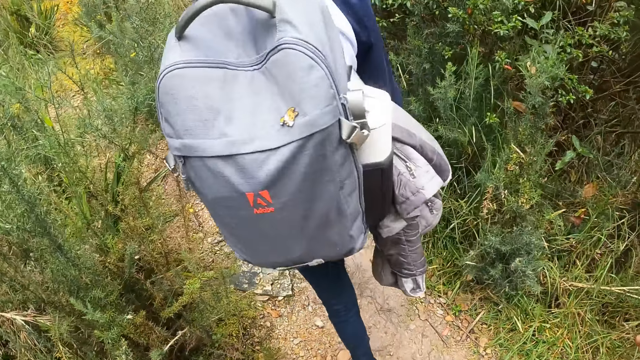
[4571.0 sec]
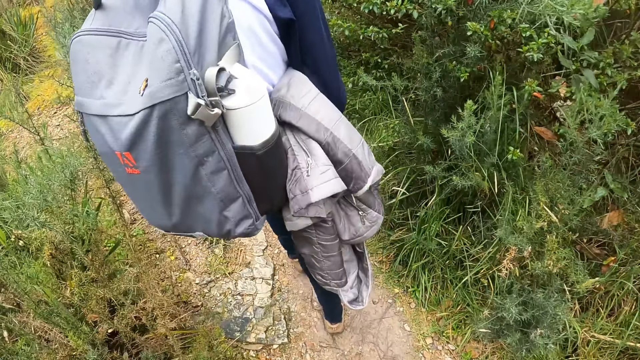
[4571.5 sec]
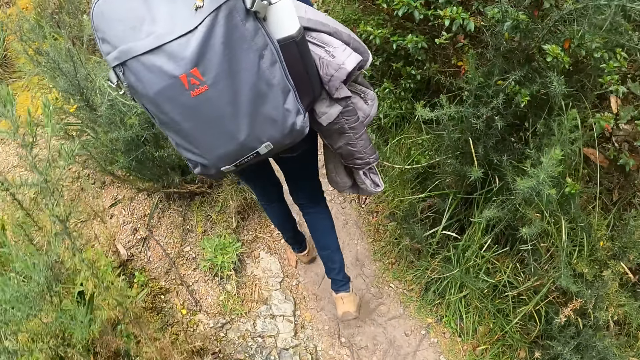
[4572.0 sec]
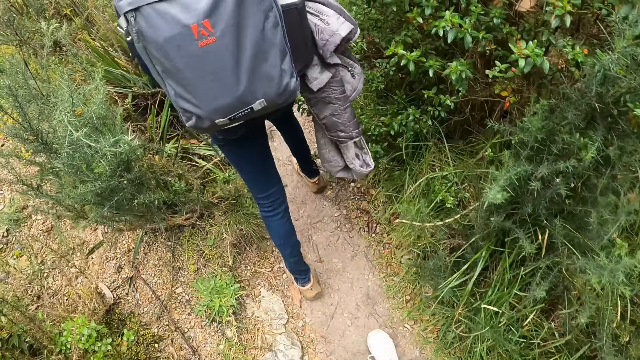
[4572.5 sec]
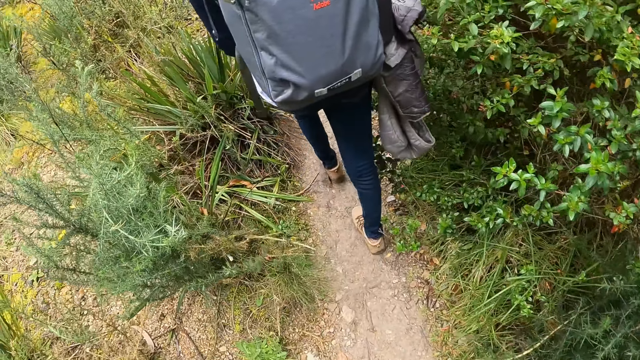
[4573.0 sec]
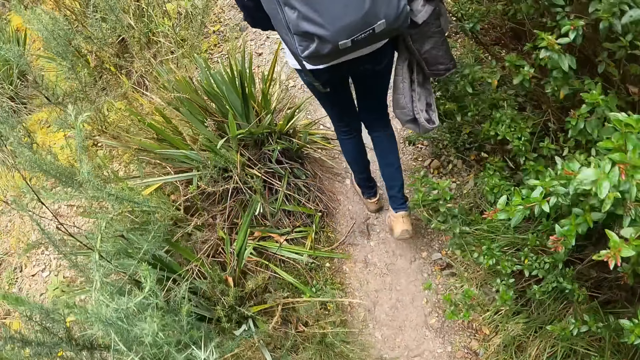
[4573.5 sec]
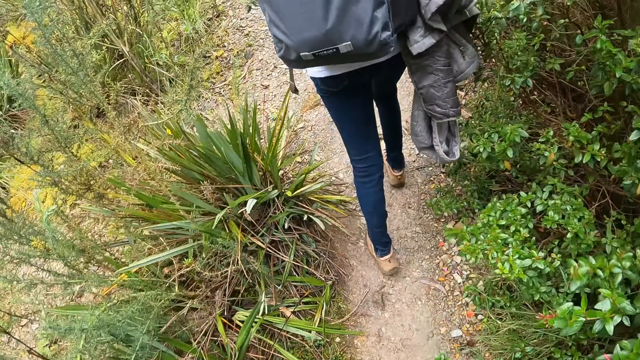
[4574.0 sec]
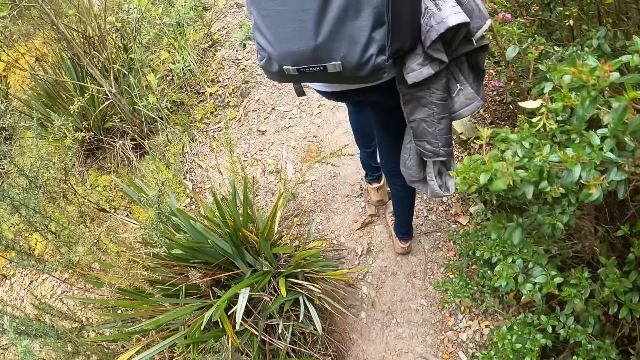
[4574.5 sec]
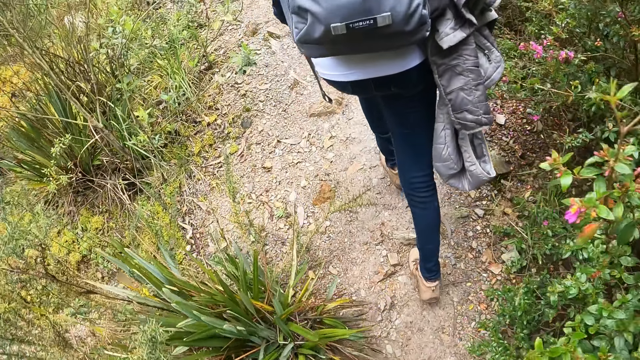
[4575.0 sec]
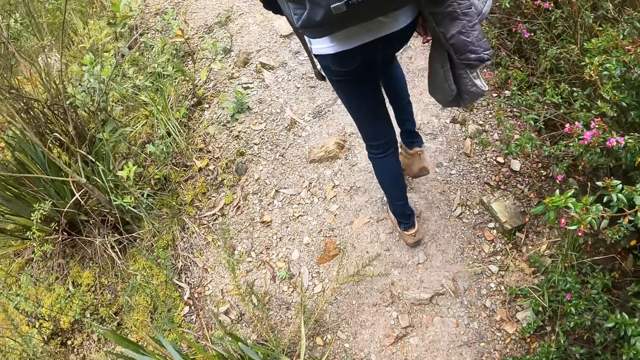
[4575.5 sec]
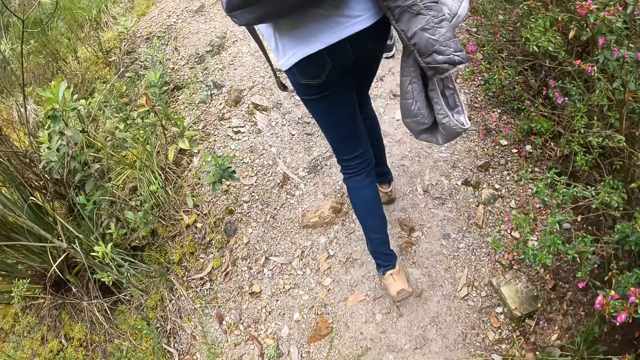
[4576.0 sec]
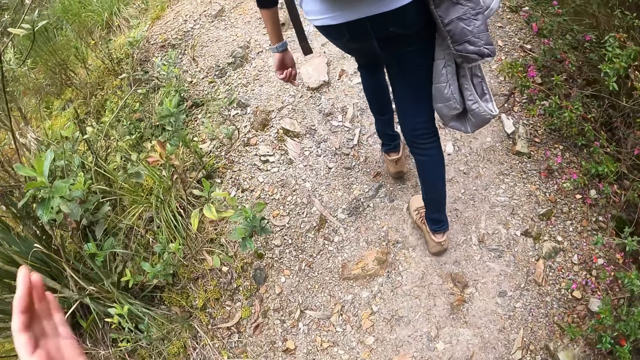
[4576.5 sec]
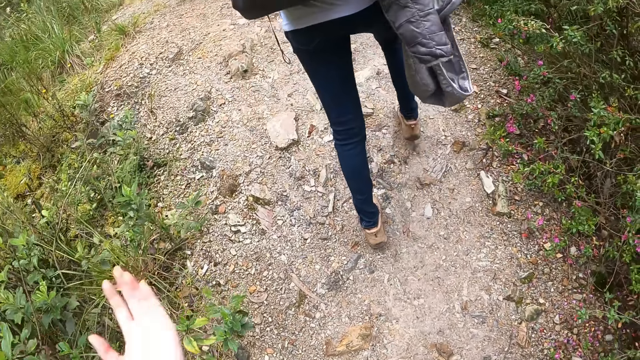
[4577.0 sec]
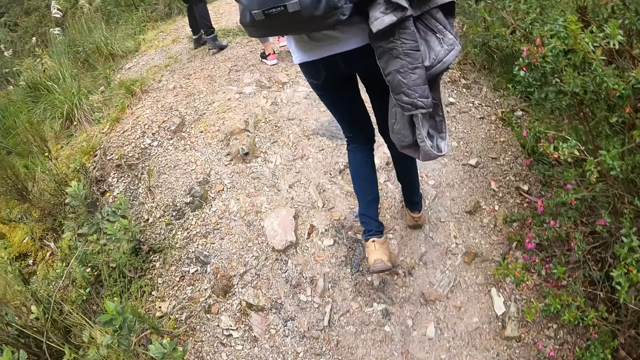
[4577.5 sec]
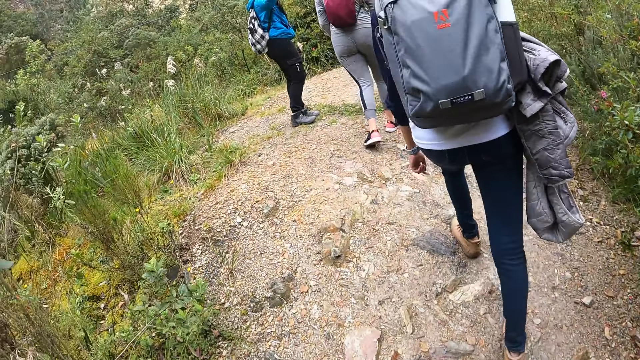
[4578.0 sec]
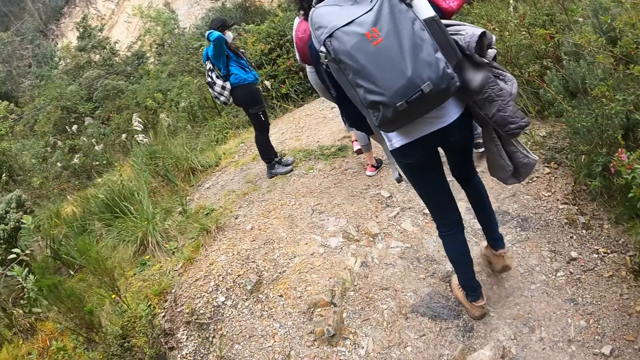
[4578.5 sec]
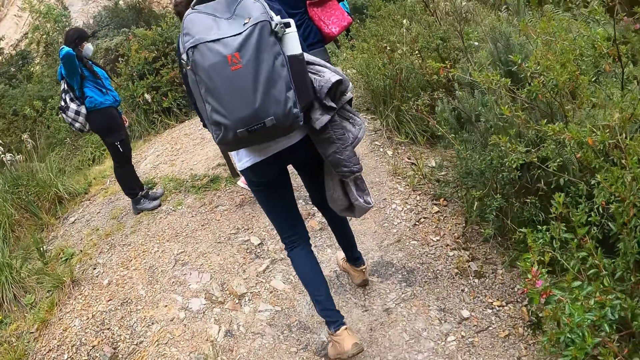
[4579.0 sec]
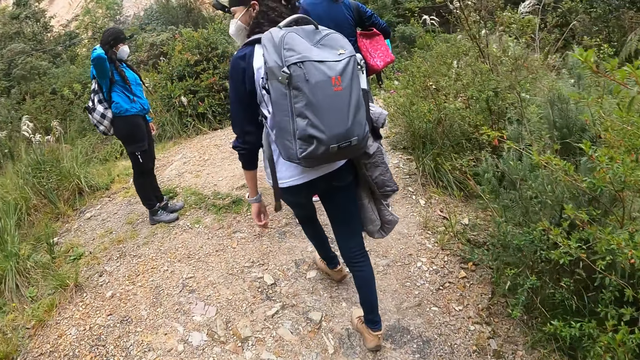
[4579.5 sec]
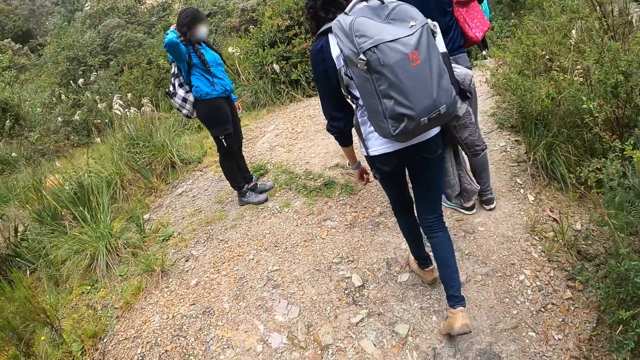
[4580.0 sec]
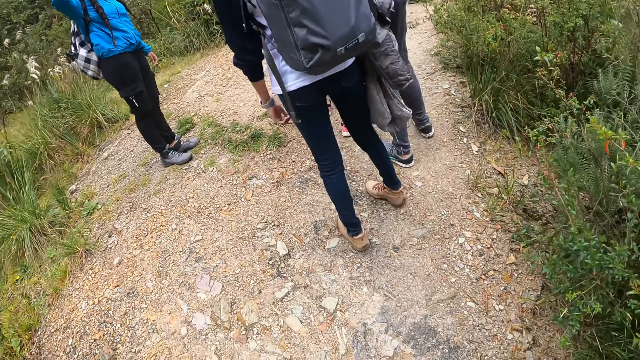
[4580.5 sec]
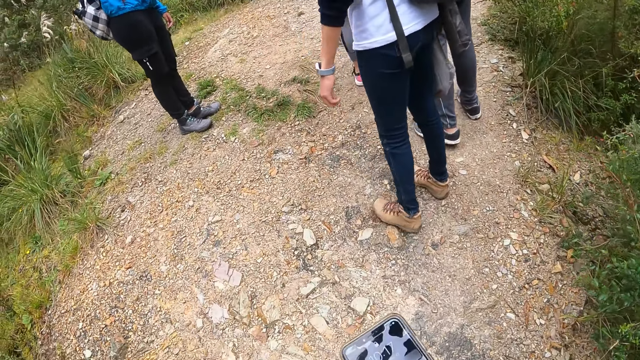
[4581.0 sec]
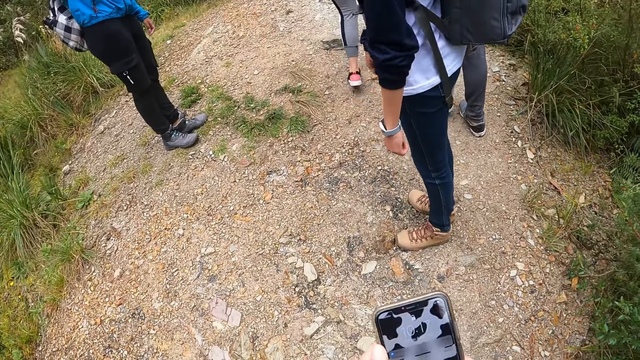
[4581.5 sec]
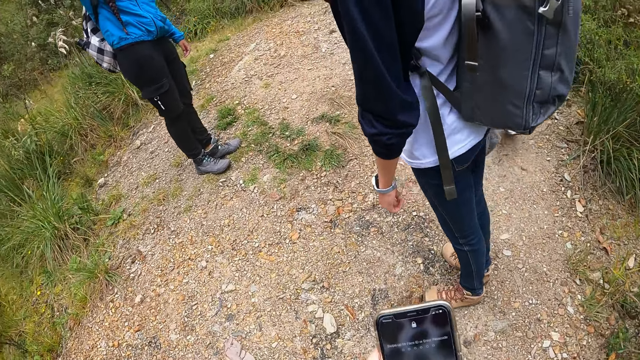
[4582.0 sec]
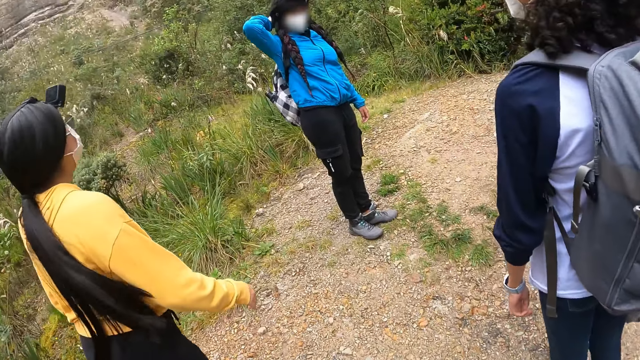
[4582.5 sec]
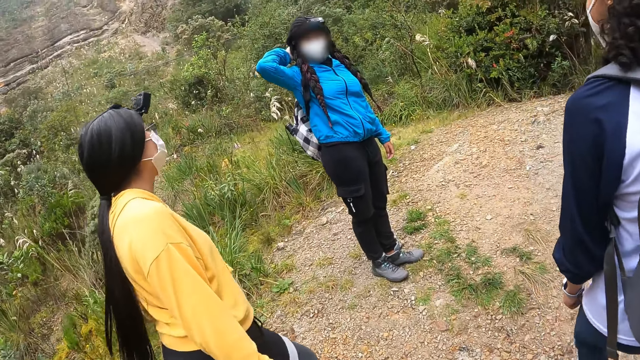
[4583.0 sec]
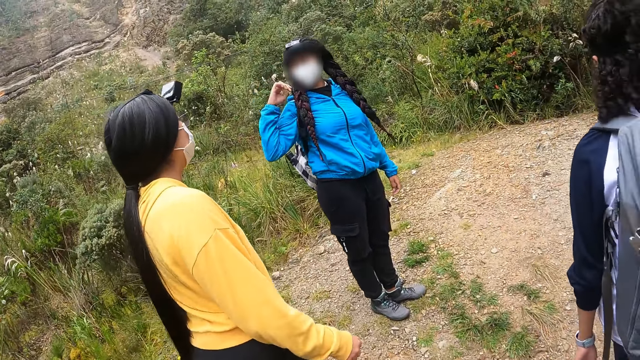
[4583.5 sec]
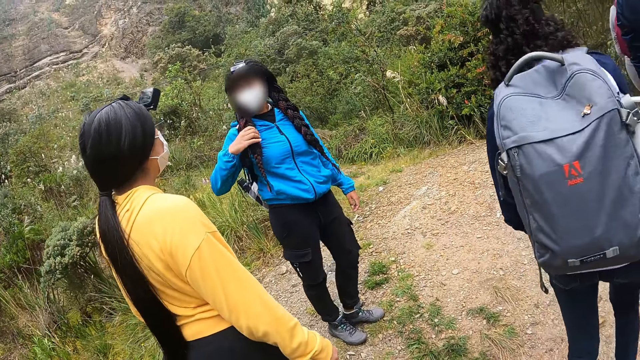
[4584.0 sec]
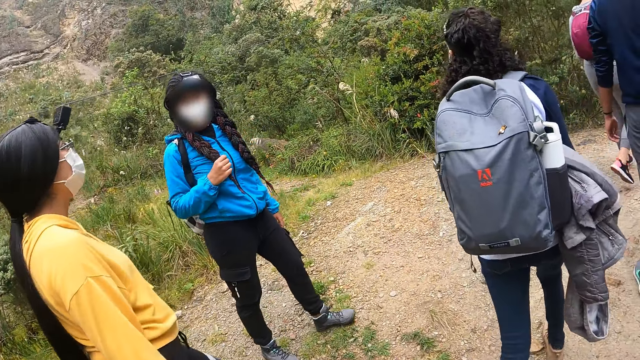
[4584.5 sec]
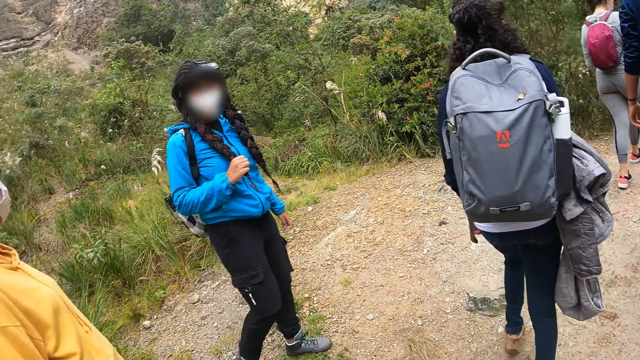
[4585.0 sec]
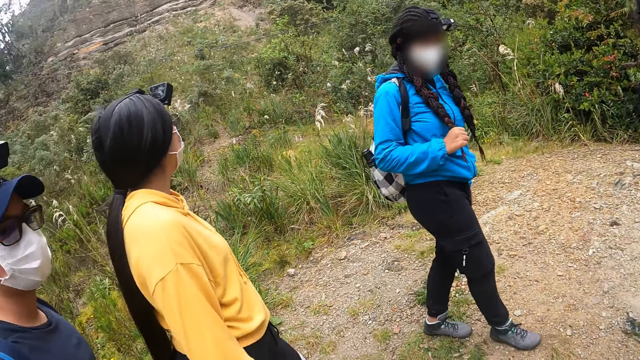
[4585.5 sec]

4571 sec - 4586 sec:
The camera wearer gesticulates with both hands. They walk on the ground. They operate a phone with both hands. They hold the phone. They dial the phone.

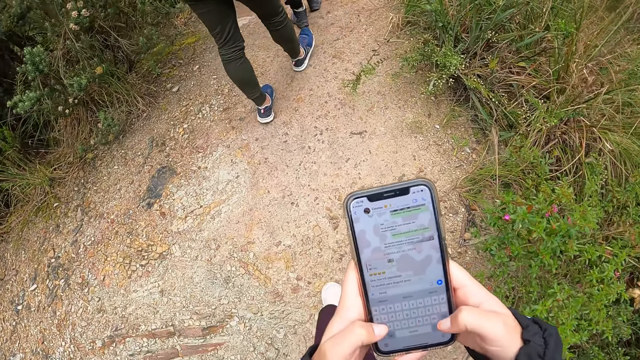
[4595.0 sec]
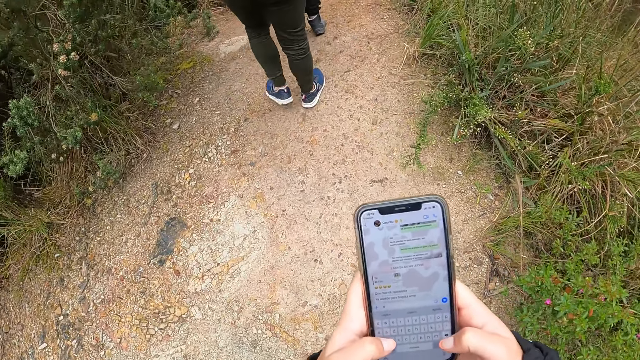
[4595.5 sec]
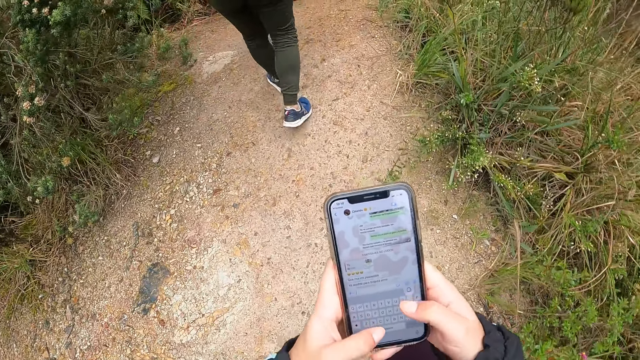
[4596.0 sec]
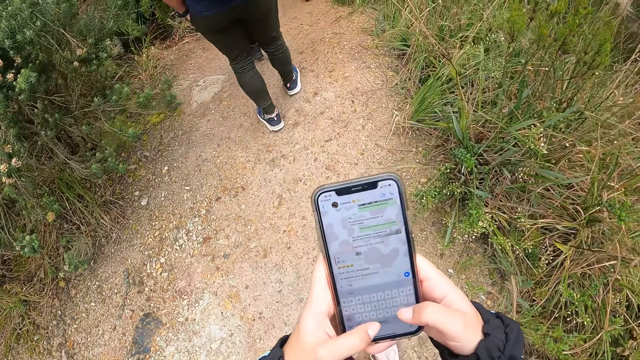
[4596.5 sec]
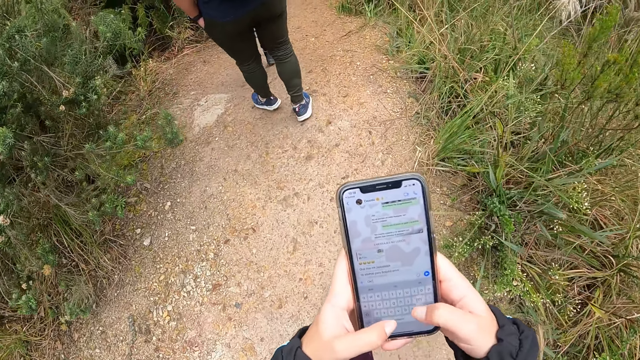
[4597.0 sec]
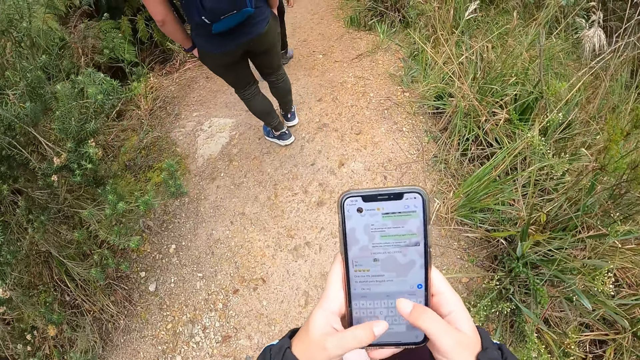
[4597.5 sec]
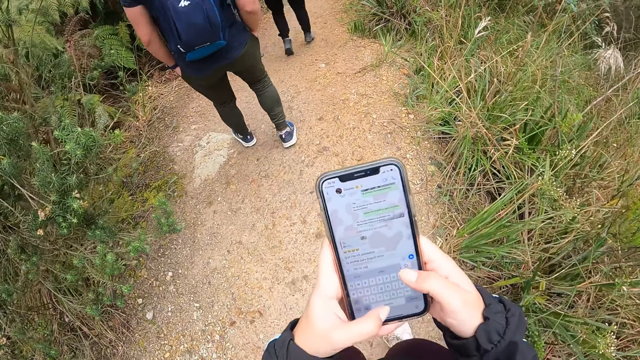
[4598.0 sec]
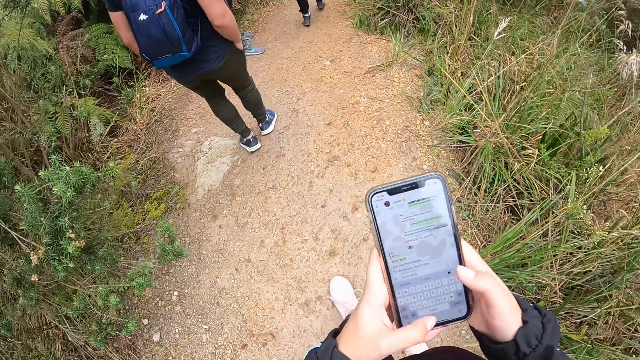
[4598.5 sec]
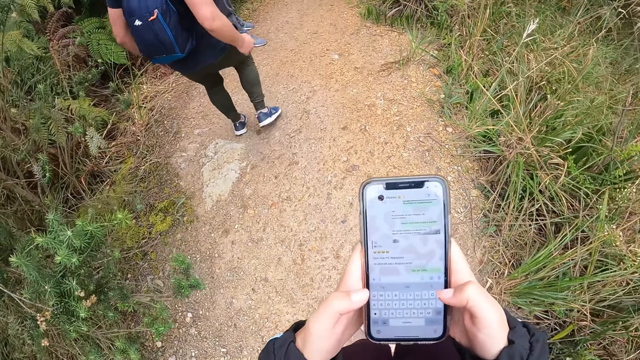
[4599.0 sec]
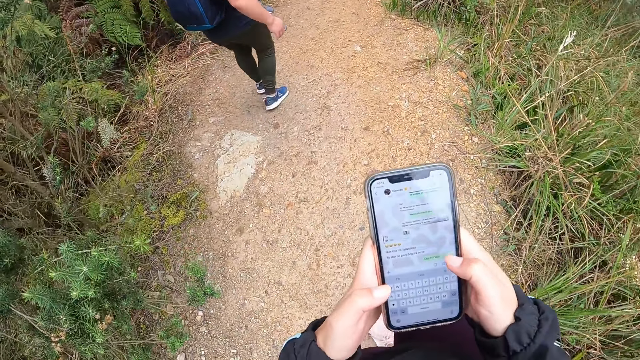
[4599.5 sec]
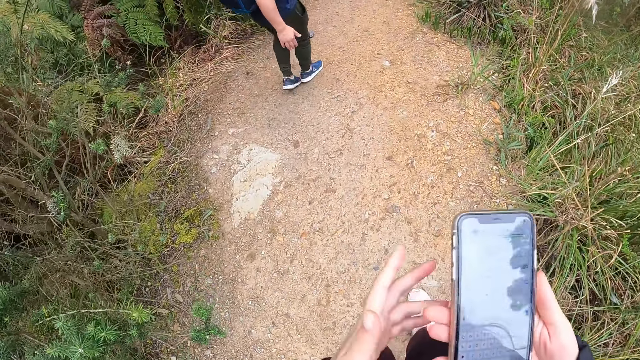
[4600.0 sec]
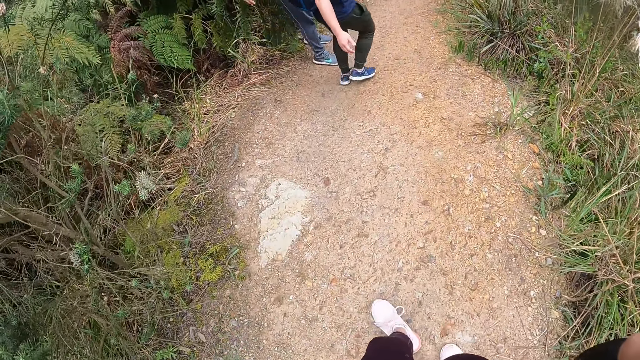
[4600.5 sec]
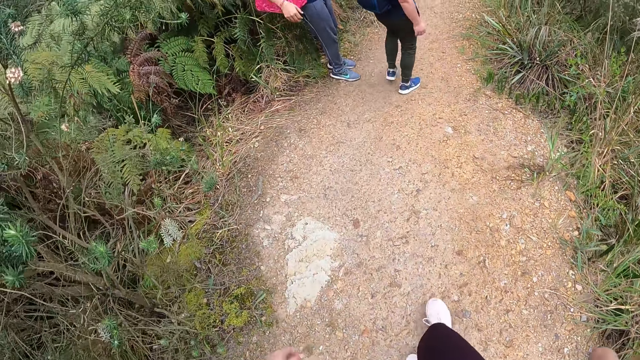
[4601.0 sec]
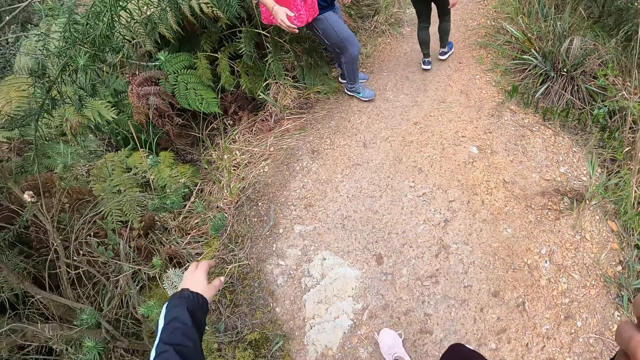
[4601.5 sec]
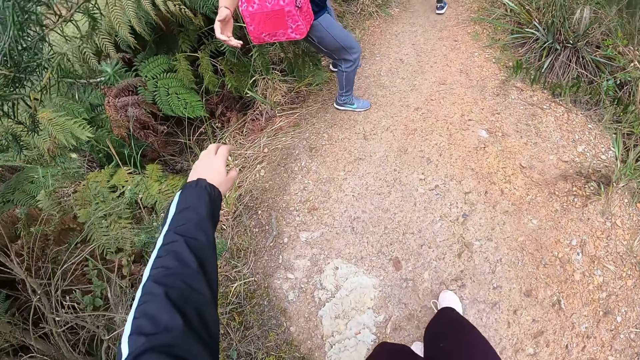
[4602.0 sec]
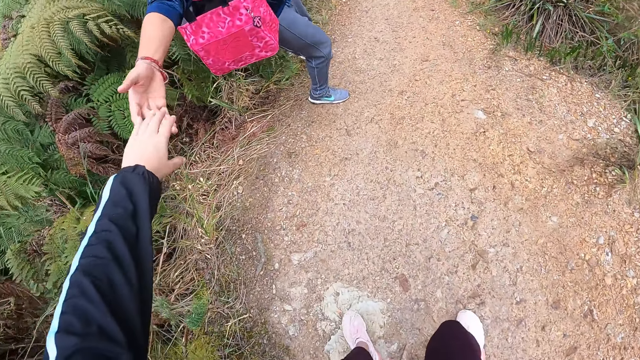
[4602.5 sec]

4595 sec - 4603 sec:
The camera wearer holds up the phone with her right hand. She walks on the ground.
